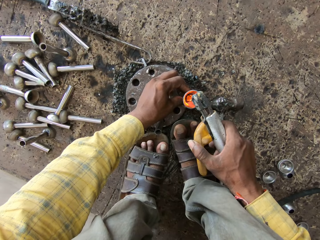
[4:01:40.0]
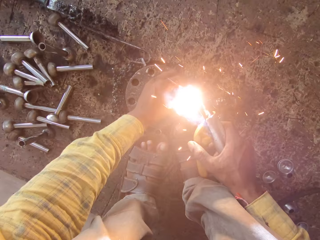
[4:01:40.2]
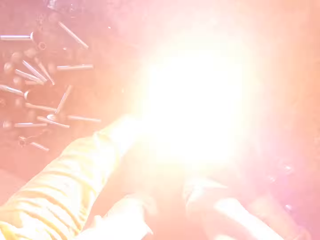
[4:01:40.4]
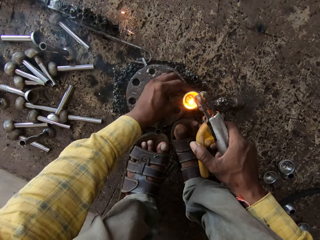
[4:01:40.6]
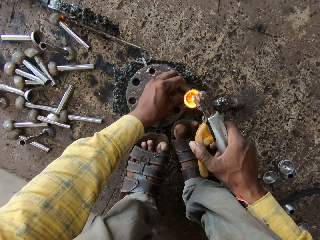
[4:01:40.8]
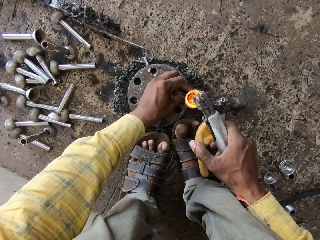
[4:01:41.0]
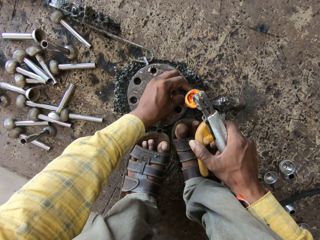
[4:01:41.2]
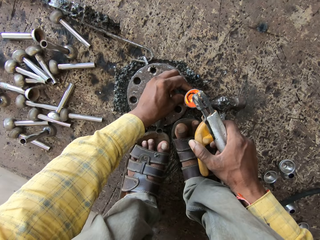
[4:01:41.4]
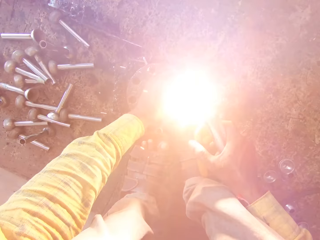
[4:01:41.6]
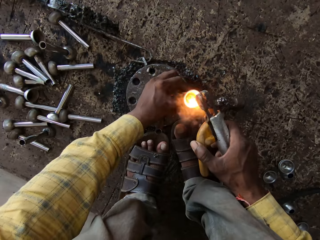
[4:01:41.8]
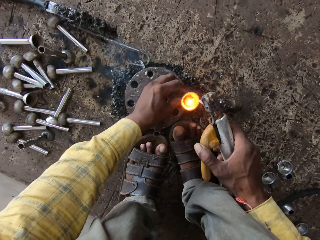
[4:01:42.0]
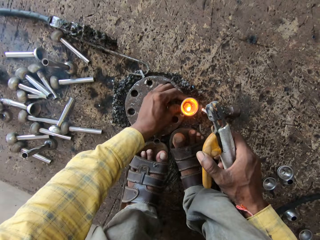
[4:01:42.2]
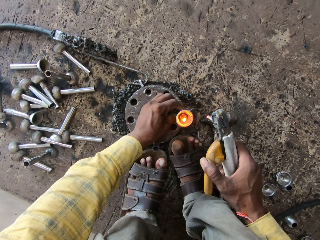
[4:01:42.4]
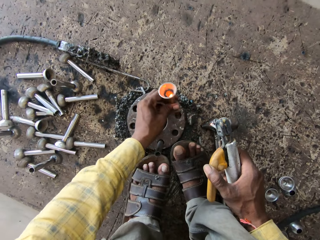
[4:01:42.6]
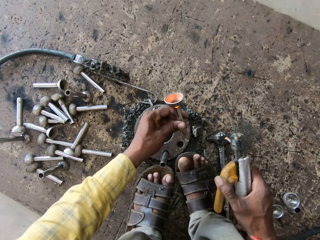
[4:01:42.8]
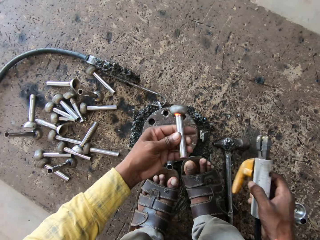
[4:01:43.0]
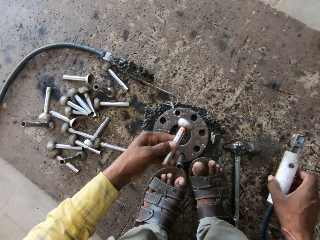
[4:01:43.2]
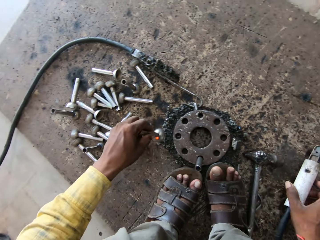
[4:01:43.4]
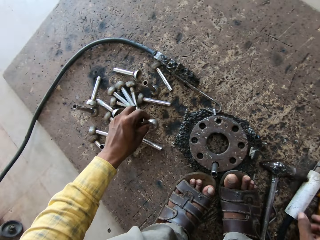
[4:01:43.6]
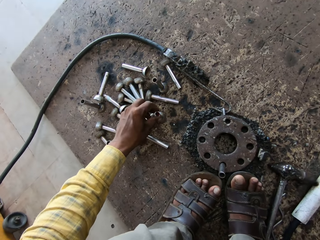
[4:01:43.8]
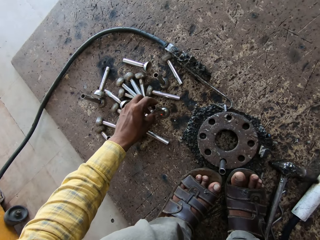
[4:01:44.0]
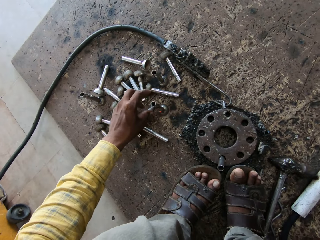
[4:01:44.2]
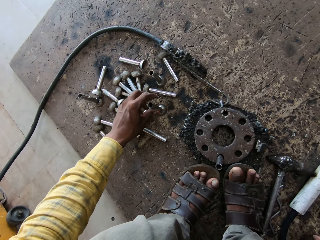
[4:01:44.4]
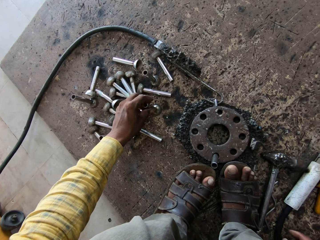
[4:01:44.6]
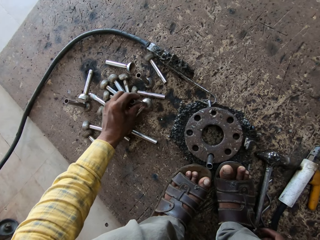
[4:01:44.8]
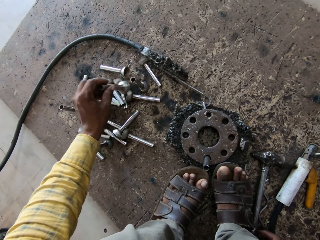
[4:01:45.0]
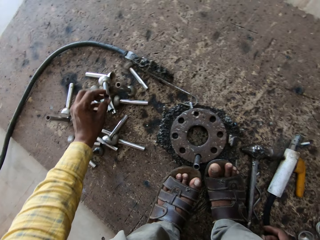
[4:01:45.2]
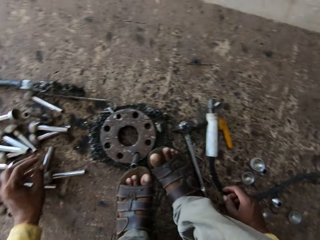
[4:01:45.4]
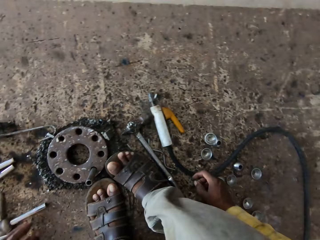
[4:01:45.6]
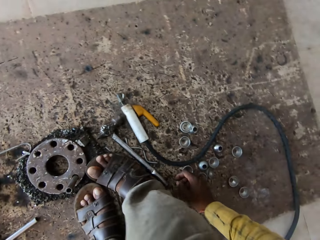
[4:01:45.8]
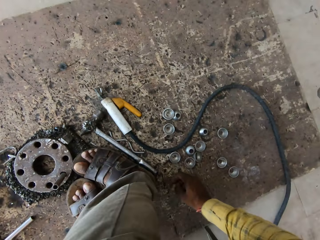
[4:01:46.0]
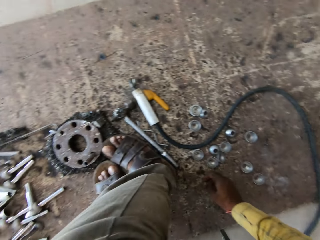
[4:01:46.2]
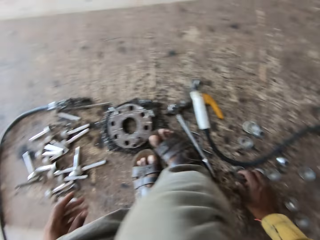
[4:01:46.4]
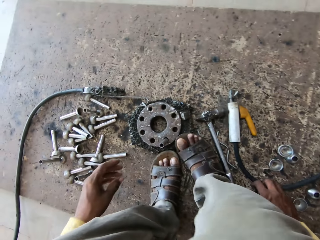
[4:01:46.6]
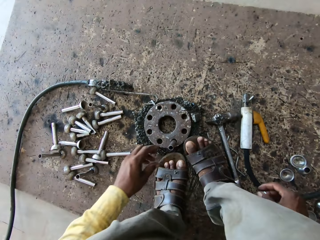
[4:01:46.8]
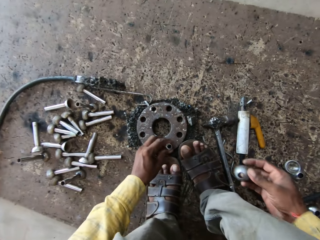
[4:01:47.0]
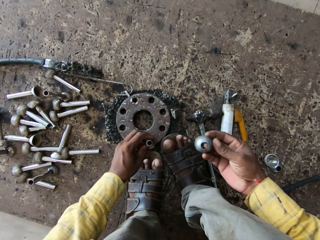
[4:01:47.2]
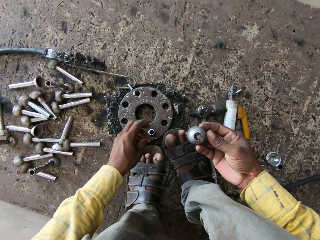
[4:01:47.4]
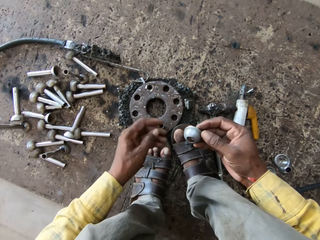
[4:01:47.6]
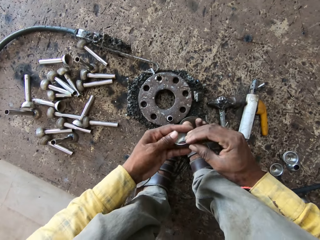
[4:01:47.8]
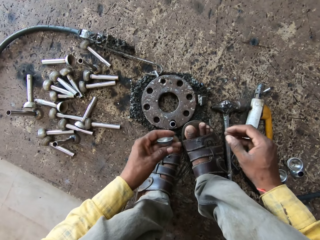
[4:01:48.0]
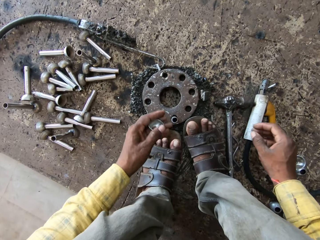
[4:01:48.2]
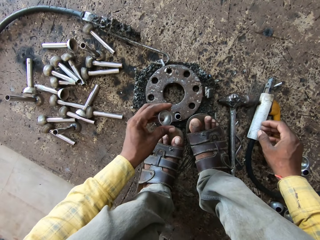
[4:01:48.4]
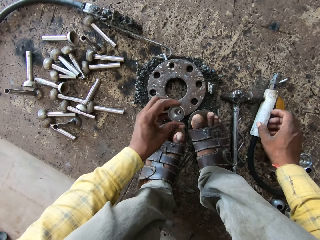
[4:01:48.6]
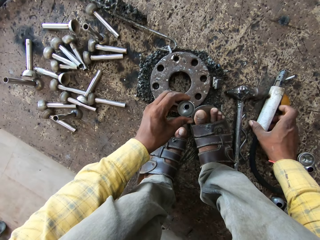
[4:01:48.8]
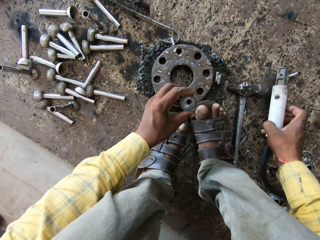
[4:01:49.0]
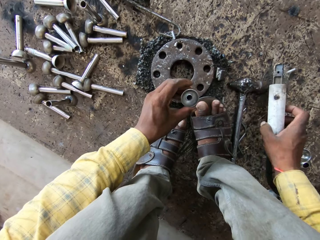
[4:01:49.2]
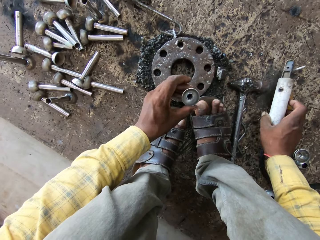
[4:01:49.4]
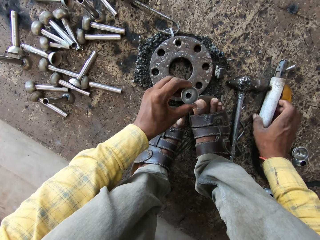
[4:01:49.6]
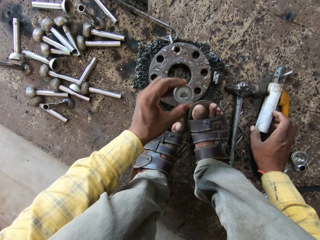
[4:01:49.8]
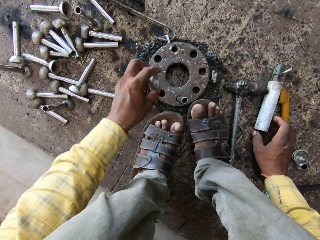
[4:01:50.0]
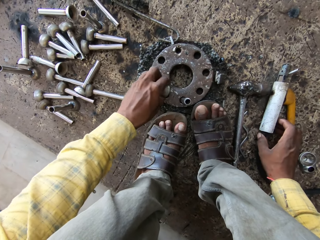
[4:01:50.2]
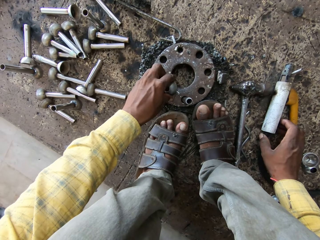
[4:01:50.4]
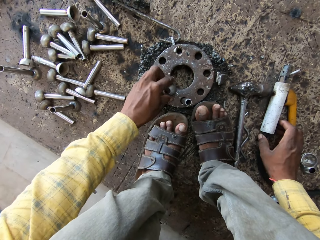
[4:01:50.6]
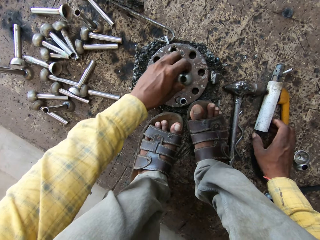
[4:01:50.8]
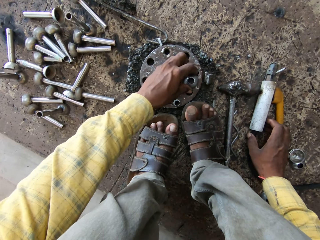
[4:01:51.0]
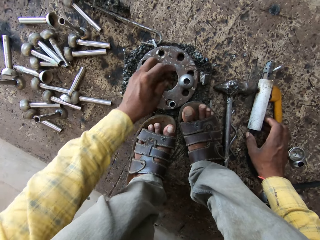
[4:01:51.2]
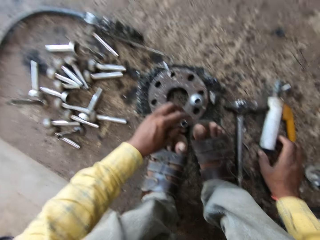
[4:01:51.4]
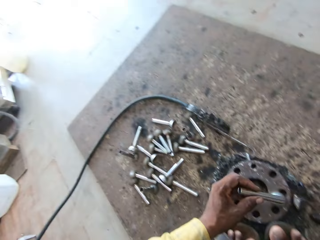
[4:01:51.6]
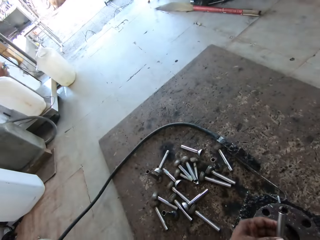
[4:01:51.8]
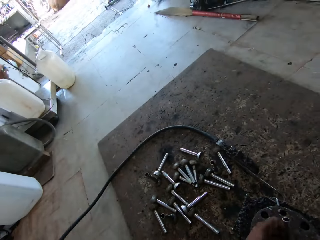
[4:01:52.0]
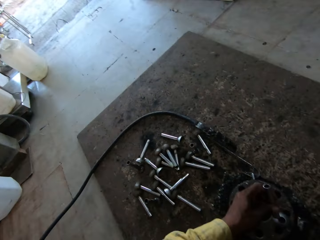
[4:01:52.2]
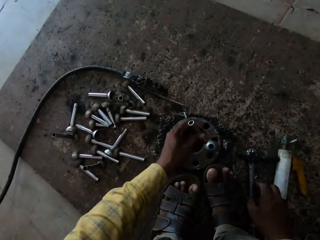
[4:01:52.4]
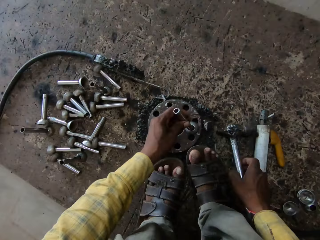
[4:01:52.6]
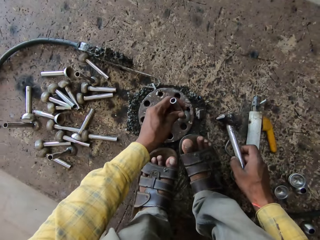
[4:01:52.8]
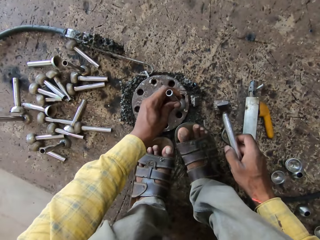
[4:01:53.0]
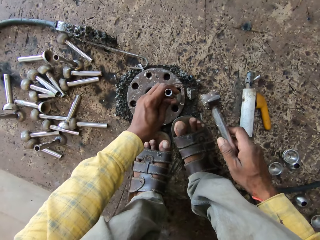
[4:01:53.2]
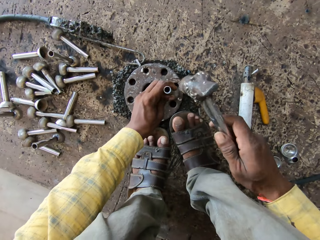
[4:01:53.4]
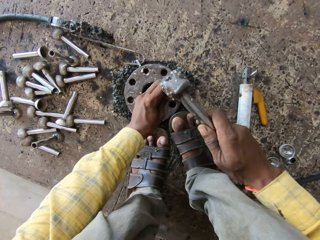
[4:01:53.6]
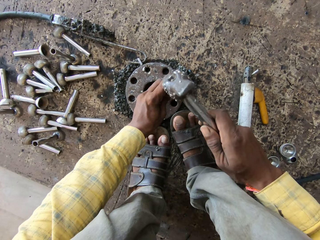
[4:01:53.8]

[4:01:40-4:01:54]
The camera wearer holds the metal plate. They put the welding gun down. They put the metal rod down. They pick up the metal rod. They move the metal. They put the metal rod aside. They look around. They pick up a round metal plate. They put the metal on a support base. They pick up the welding machine. They combine the metals. They touch the welding gun. They put the welding machine down. They remove the round metal plate. They move the metal on the support base. They put the round metal plate down. They look around. They pick up a hammer.

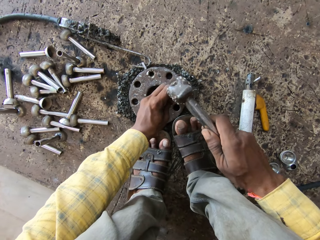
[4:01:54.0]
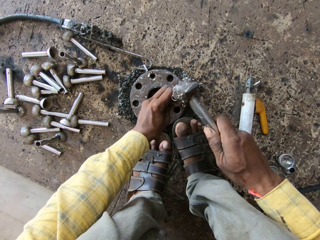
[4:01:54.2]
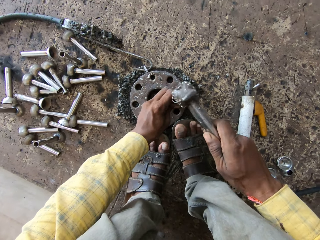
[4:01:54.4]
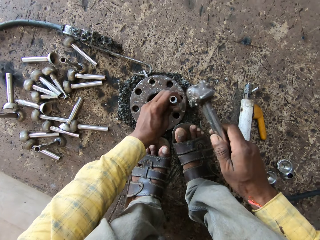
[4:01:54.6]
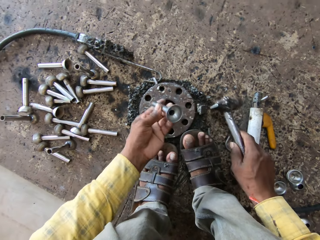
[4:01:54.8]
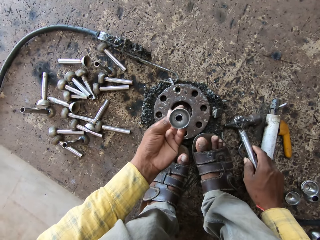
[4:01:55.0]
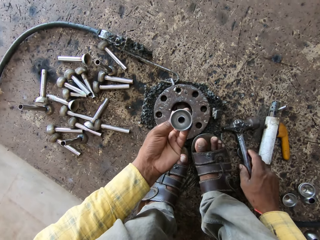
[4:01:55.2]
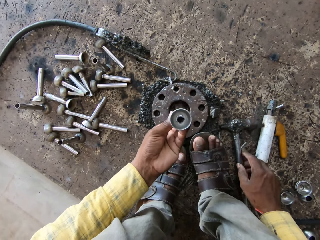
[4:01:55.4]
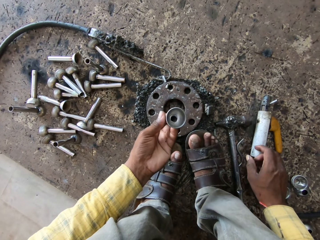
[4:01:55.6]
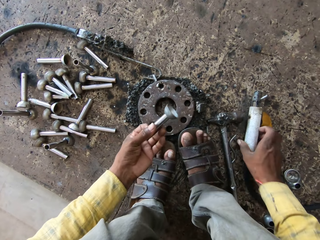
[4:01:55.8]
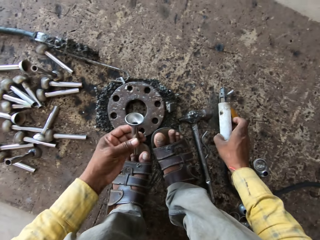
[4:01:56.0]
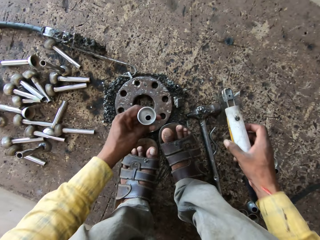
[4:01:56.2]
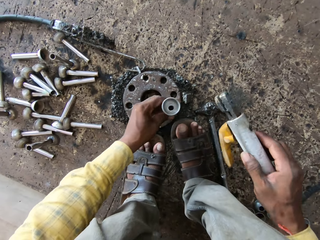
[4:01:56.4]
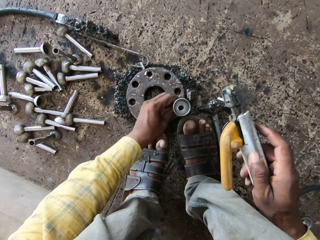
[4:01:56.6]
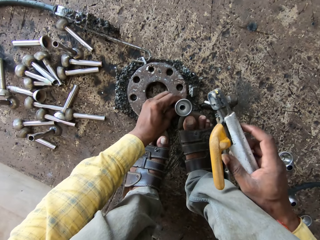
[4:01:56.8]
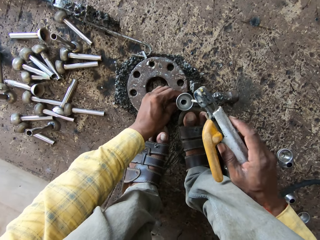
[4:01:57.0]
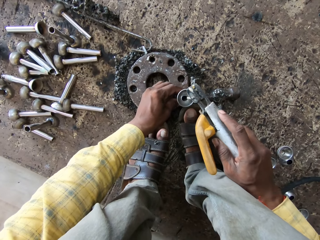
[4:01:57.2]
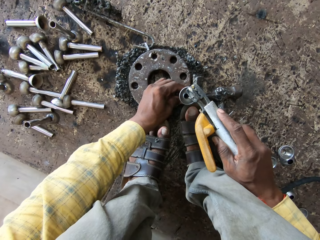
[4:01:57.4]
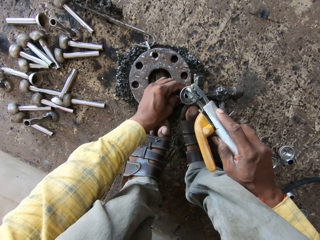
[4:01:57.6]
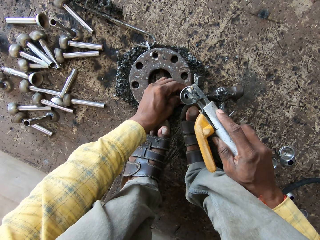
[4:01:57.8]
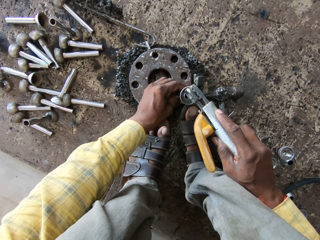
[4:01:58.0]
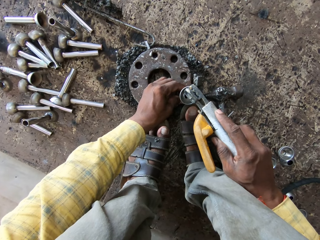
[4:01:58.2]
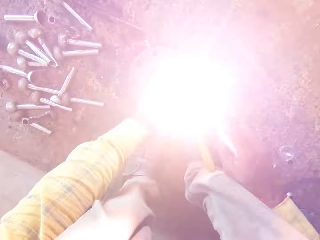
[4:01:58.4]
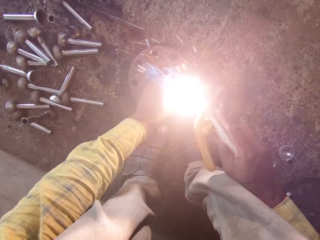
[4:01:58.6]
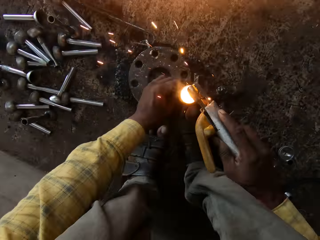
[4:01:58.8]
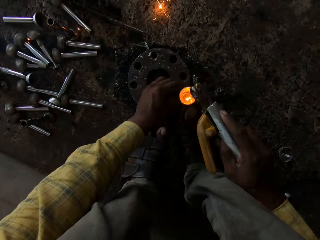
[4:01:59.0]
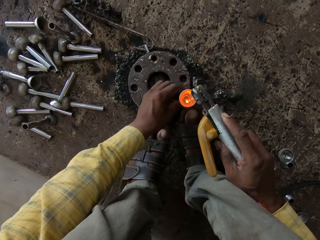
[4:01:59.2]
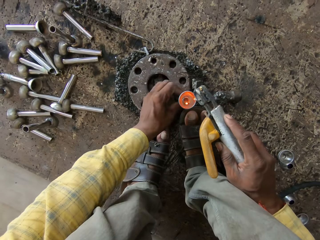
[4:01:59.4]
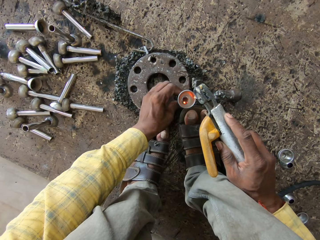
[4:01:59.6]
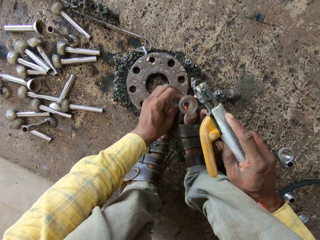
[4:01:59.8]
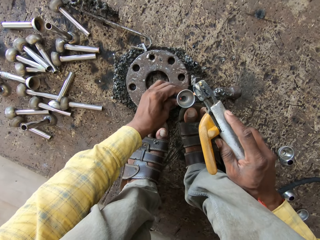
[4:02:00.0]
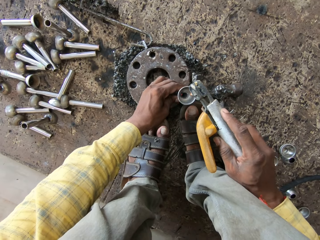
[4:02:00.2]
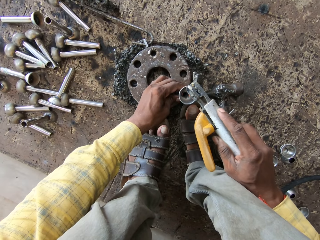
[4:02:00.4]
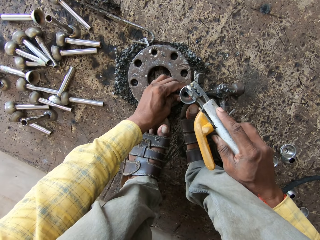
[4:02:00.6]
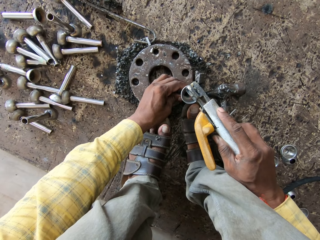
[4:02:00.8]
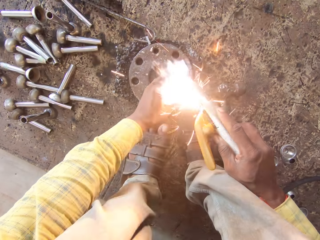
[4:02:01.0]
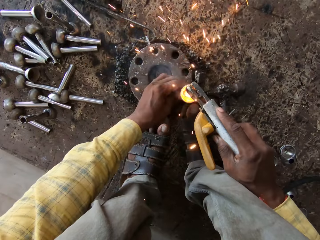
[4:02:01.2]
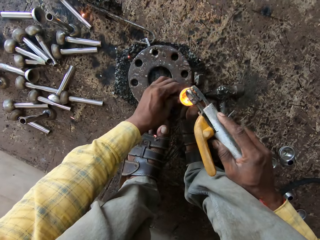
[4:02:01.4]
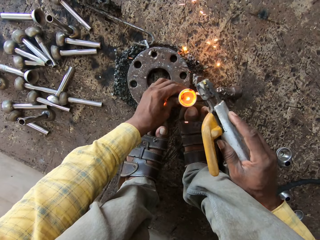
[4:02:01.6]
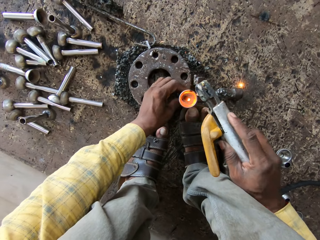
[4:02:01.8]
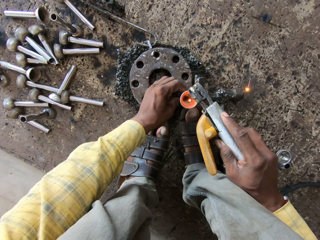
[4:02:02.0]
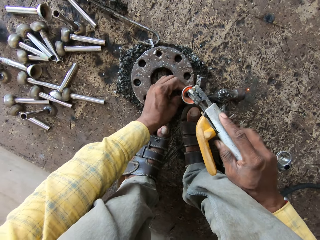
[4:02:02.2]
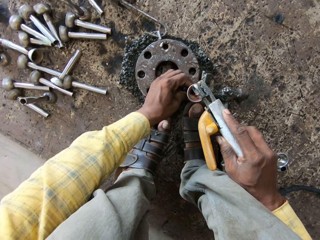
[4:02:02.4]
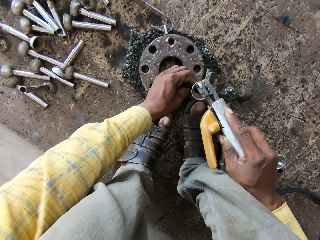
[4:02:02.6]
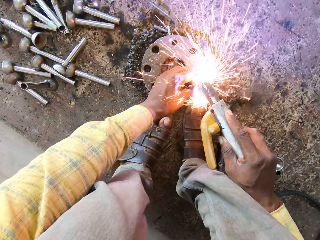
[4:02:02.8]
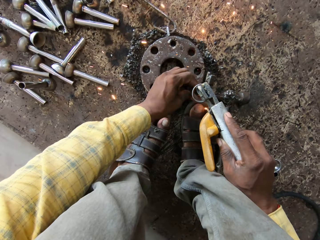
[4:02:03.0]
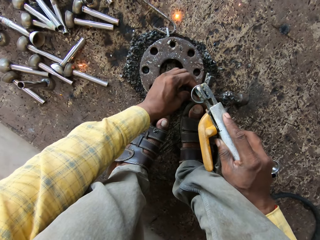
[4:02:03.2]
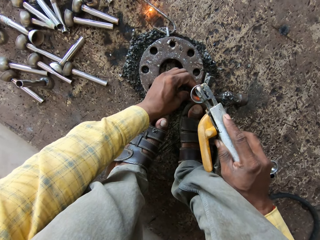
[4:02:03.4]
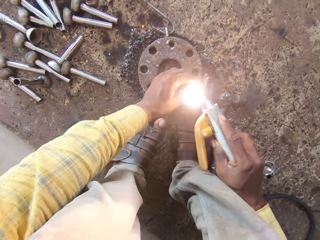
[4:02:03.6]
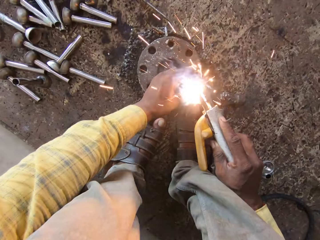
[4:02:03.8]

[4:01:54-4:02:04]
The camera wearer hits the metal. They look at the metal. They put the hammer down. They take a welding gun. They weld the metal.
